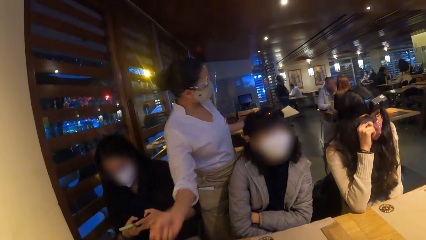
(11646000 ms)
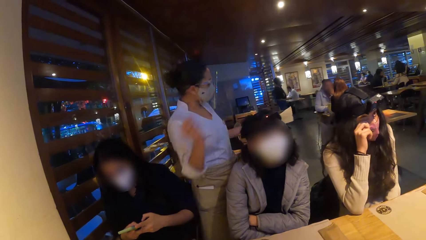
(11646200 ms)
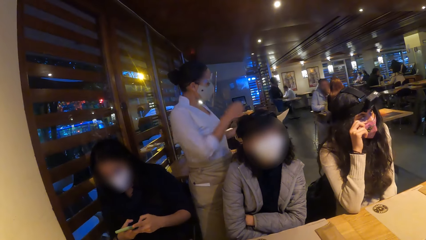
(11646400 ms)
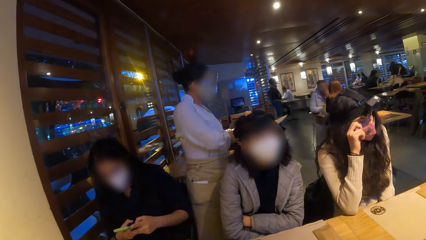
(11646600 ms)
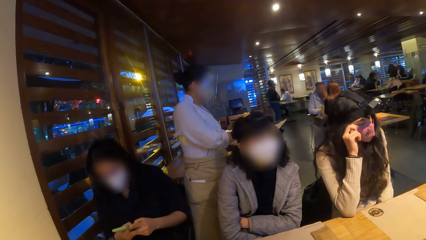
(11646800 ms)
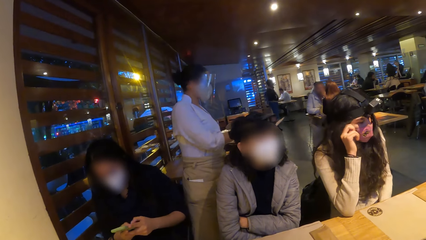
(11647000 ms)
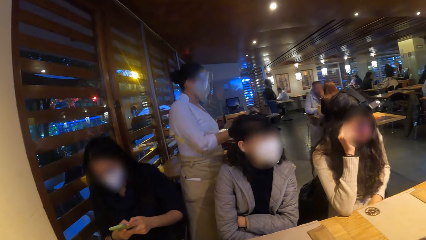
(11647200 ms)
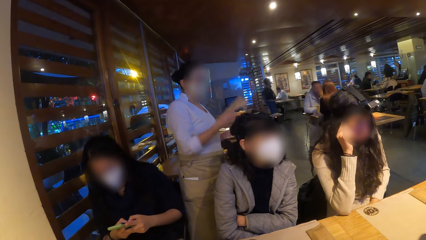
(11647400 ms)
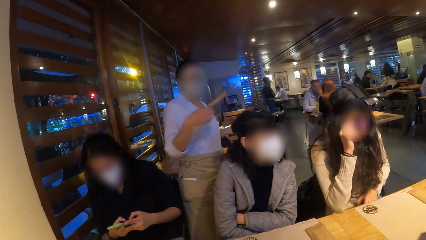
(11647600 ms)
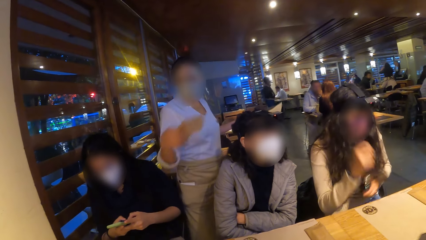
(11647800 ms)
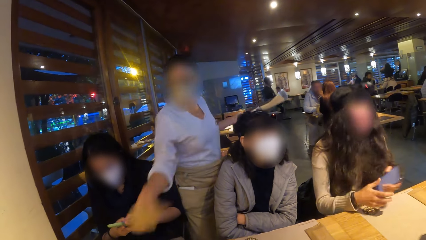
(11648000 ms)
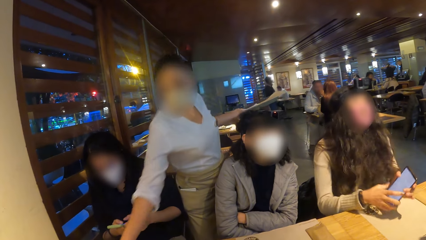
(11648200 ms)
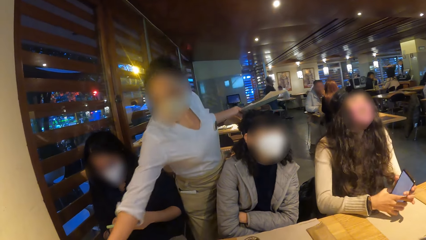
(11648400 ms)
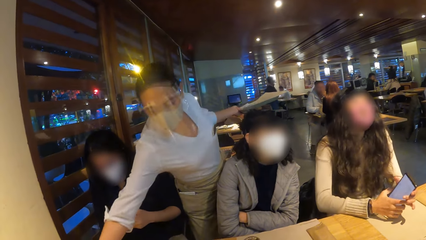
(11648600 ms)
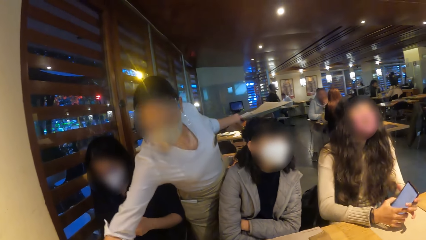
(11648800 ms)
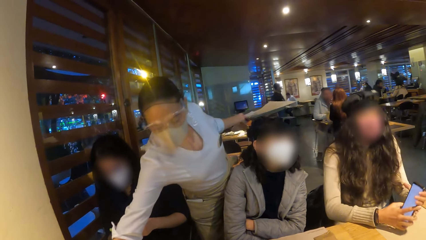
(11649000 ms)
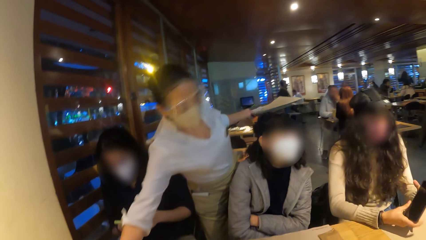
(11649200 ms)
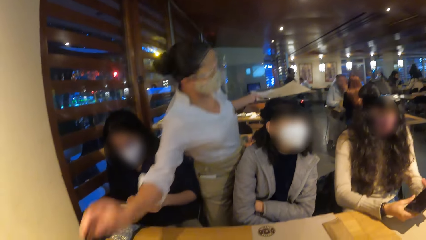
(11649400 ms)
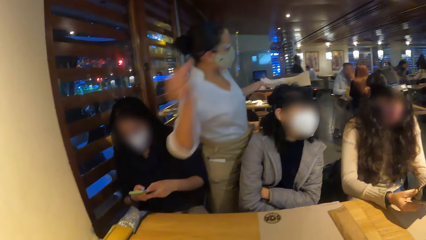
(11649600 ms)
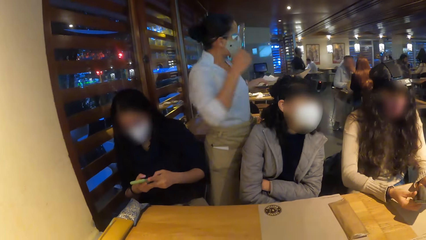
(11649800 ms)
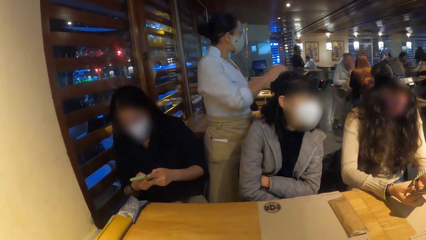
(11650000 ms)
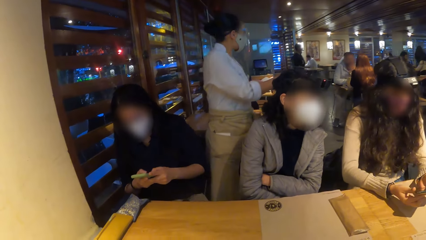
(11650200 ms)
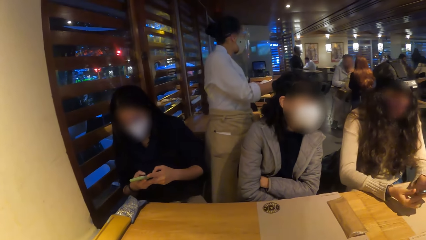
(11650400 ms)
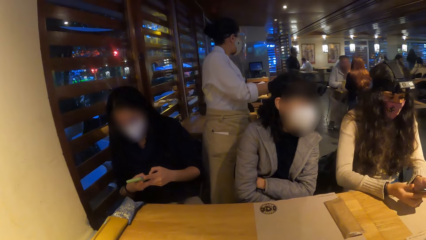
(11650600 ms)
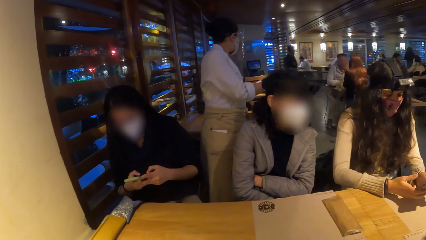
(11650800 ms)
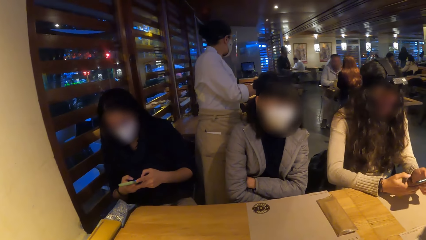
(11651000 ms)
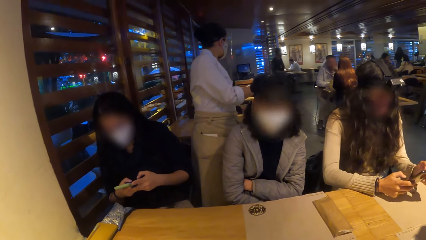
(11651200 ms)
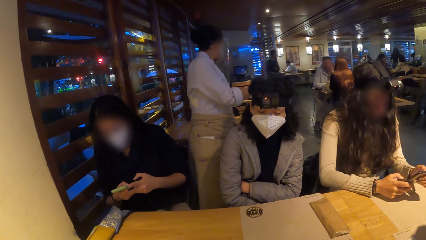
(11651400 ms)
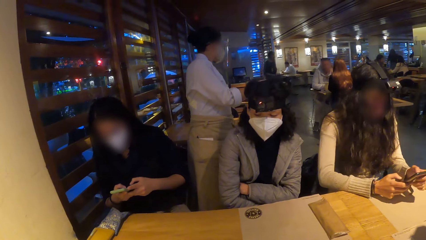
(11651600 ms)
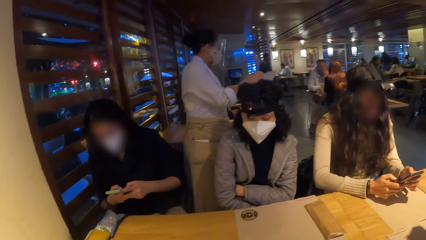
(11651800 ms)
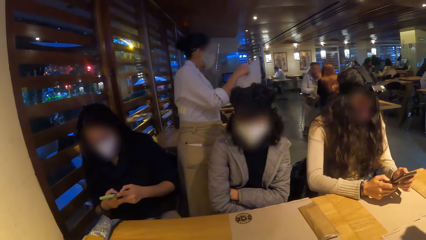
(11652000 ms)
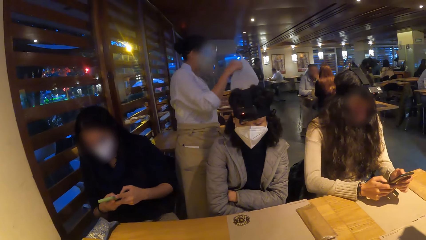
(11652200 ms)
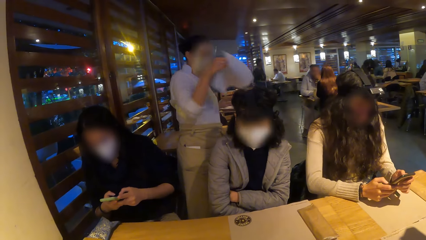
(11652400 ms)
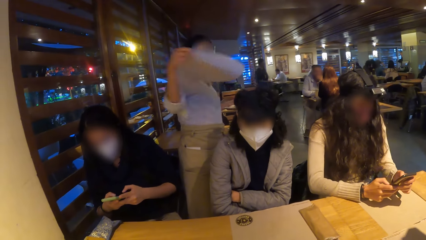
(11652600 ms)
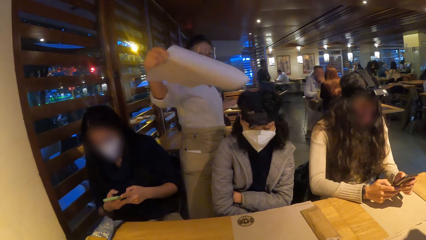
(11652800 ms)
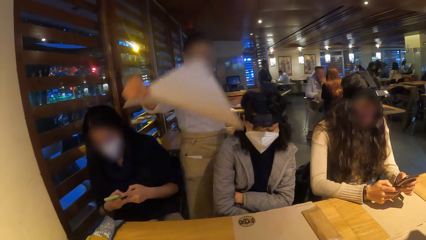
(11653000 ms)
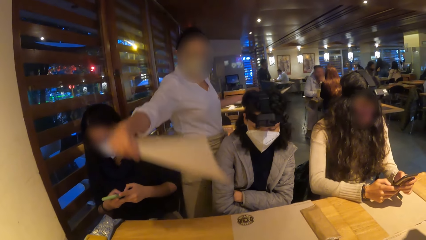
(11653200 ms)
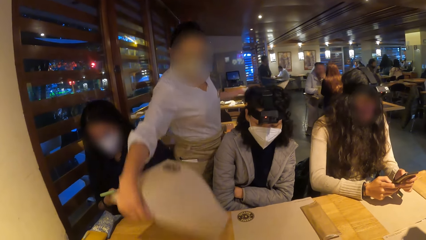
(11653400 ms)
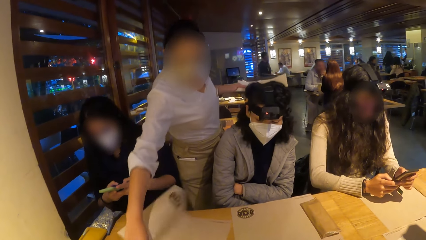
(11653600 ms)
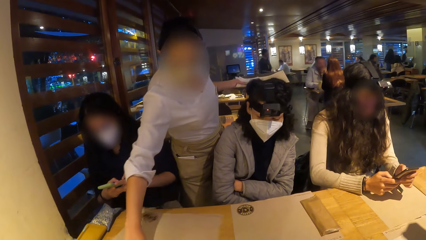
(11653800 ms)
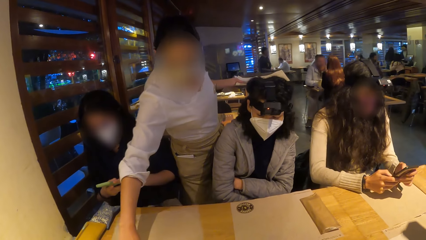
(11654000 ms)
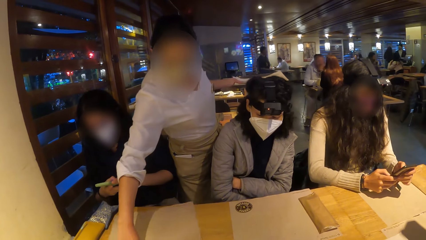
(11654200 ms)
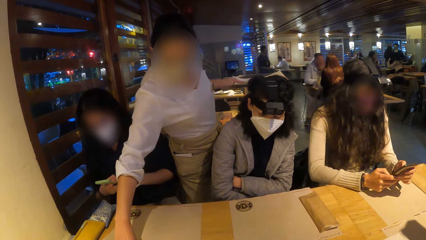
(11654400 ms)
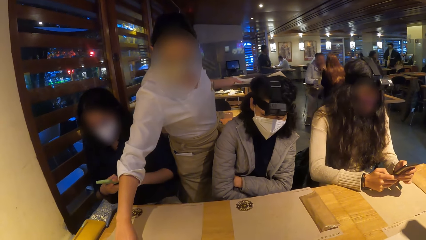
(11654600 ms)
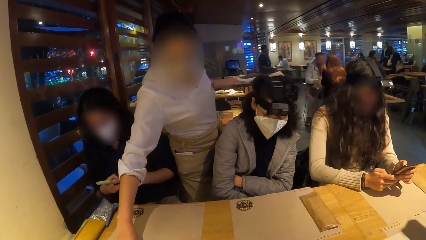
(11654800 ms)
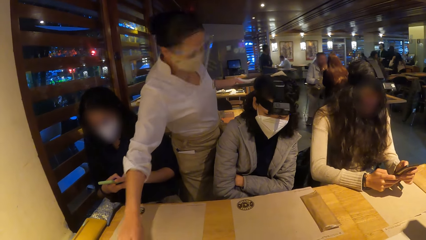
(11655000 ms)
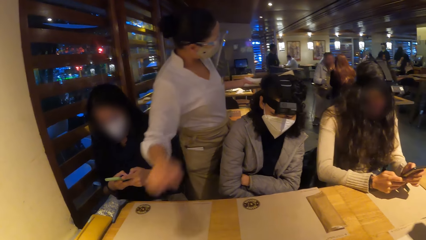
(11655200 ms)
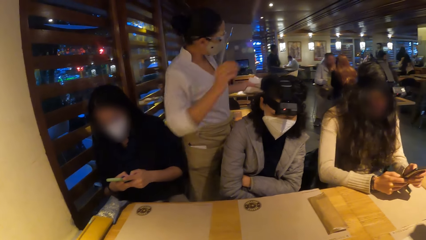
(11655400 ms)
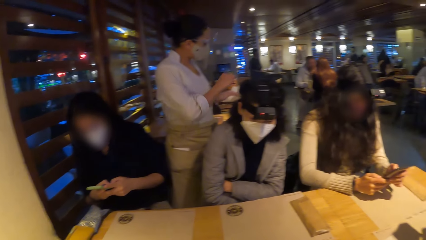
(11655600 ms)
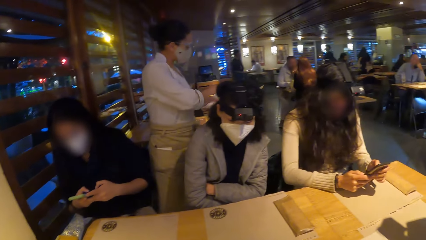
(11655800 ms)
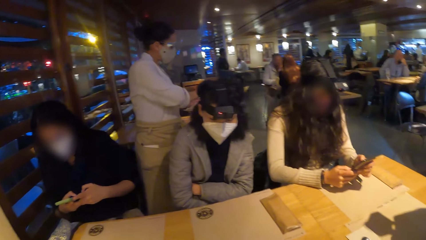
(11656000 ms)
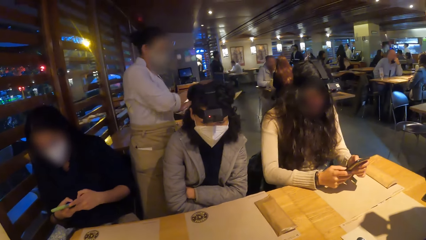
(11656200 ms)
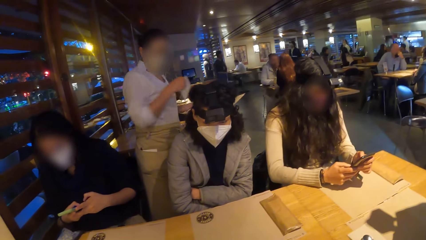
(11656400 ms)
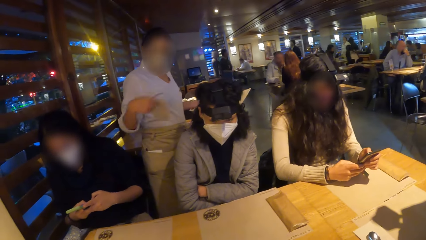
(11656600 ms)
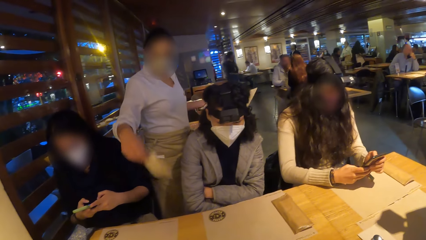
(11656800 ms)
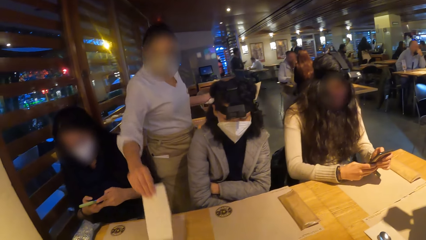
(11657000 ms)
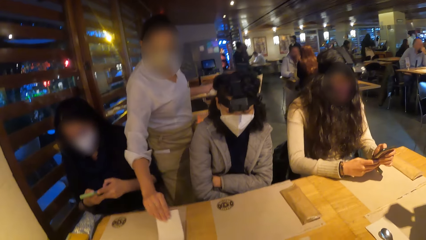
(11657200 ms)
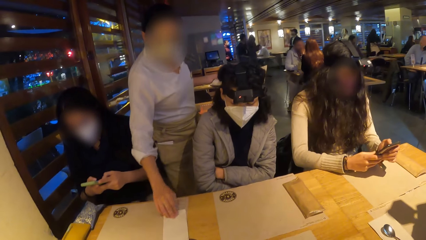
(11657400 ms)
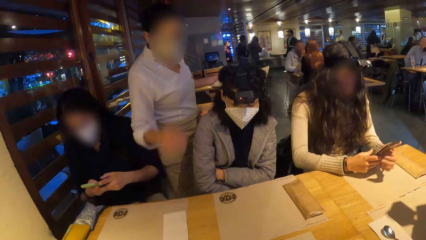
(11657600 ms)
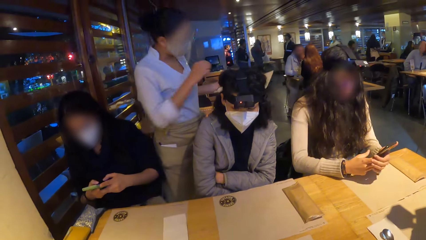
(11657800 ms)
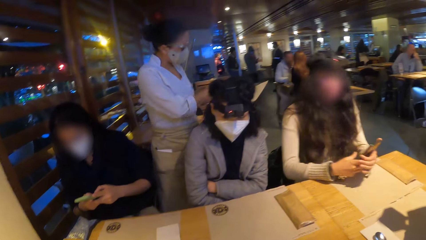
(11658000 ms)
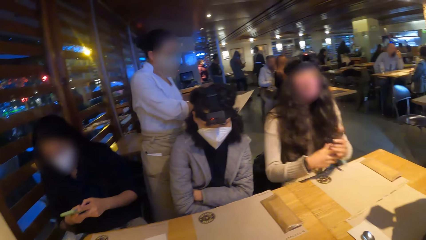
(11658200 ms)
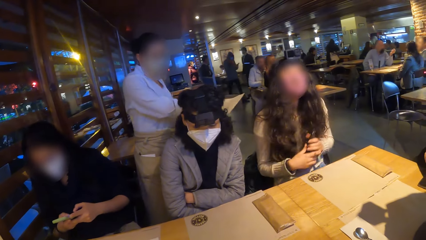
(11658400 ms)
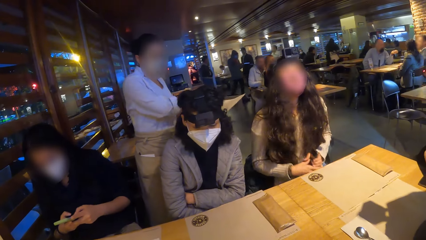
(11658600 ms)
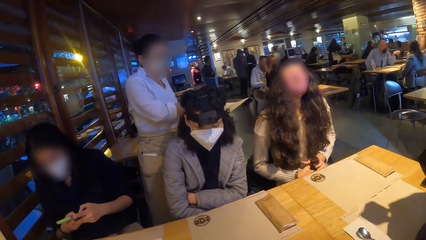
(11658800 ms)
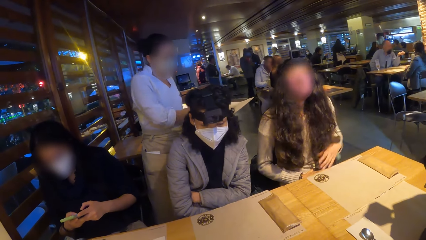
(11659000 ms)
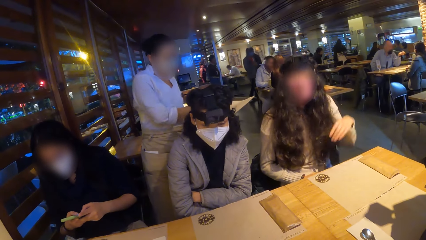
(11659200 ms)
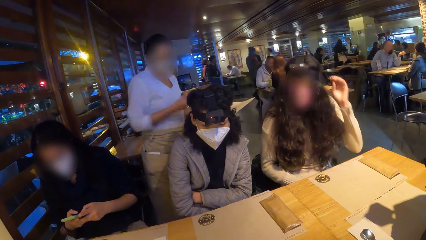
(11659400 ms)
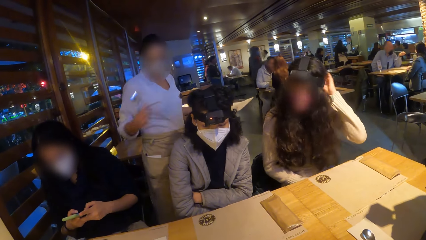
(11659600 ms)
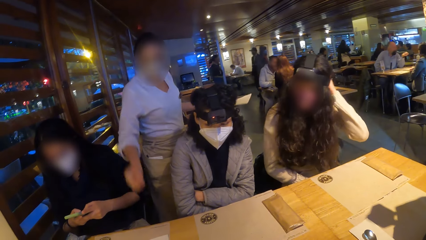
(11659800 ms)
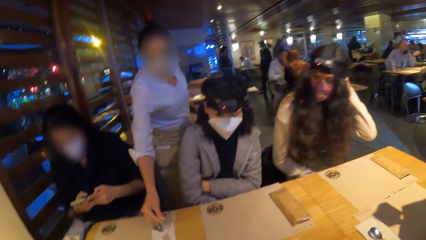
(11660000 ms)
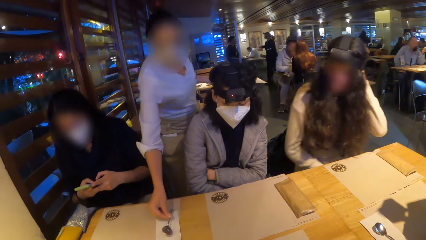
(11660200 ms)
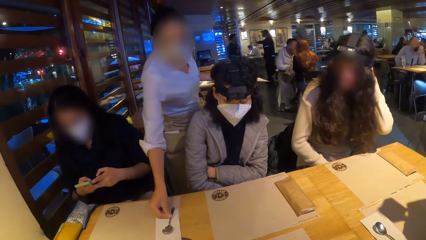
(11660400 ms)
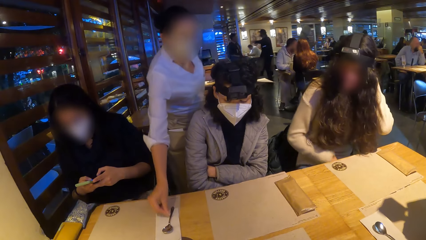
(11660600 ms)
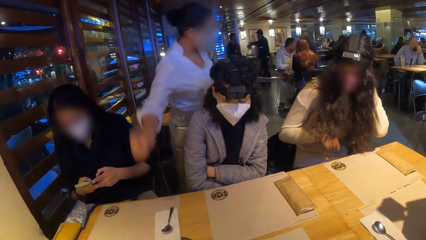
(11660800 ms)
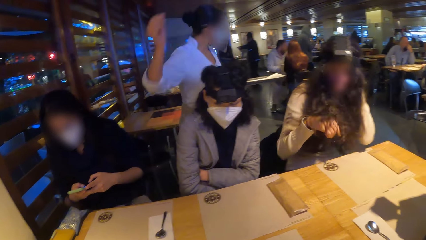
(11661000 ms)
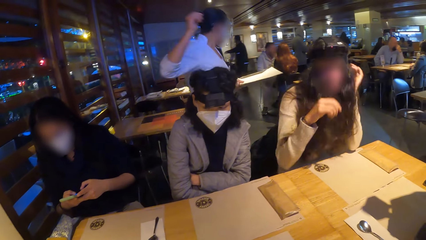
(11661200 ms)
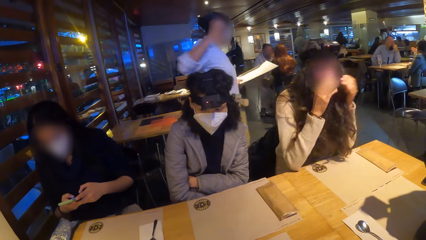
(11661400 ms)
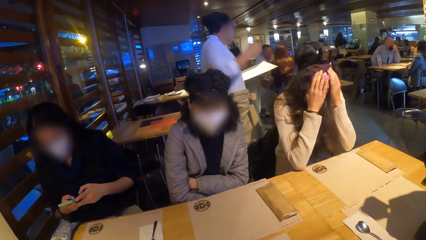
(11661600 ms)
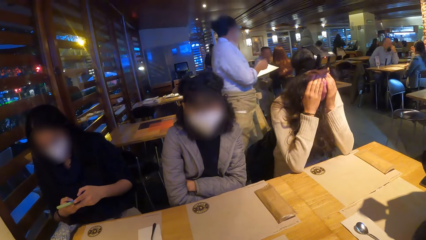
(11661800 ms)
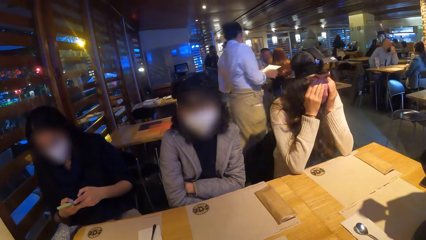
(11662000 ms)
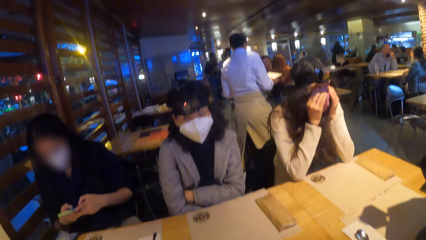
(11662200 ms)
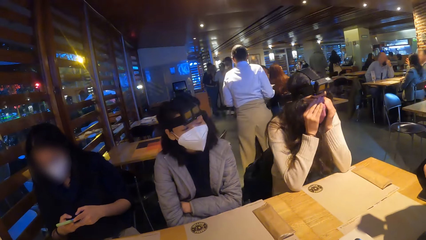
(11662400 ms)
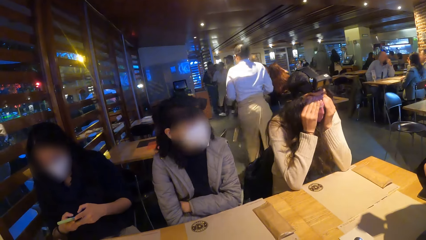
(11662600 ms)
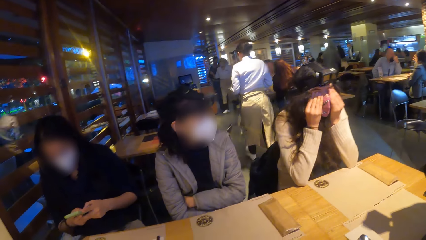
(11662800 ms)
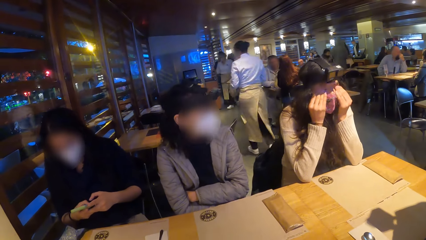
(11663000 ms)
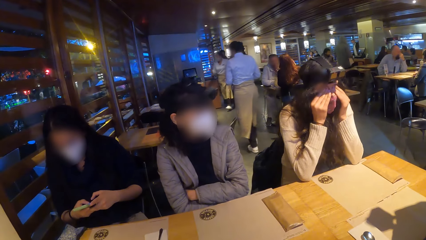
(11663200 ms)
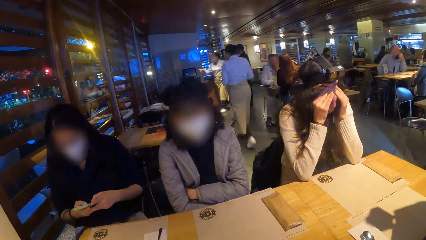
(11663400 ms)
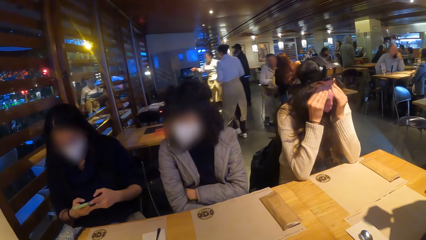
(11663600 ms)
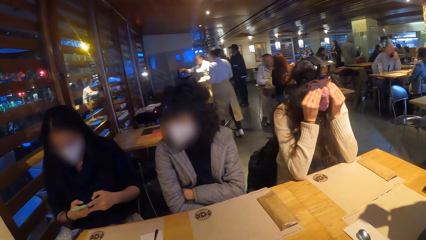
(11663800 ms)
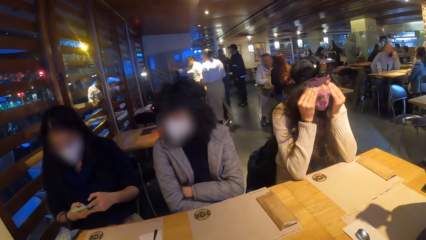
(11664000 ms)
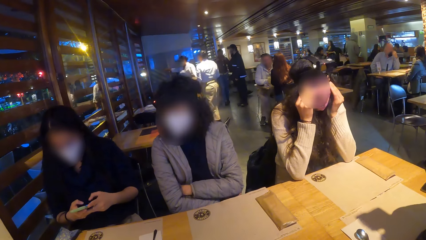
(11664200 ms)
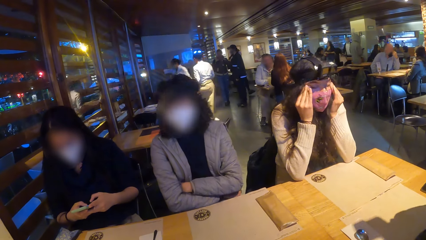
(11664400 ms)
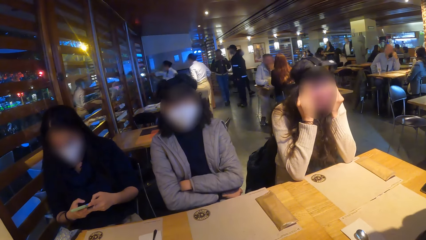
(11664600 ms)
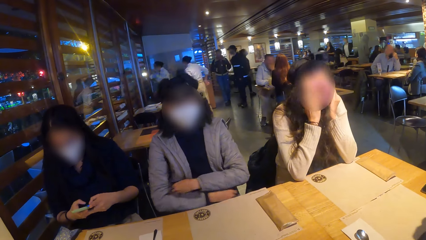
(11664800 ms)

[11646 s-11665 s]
A waitress picks up a serviette from the tray with her right hand. A woman holds a phone in her left hand and holds the phone with both hands. The waitress drops the serviette on the table with her right hand. The camera wearer looks around. The woman operates the phone with both hands. The waitress picks up a table mat from the tray with her right hand, drops the table mat on the table with her right hand, picks up a serviette from the tray with her right hand, drops the serviette on the table with her right hand, and picks up a spoon from the tray with her right hand. The woman touches her hair with her left hand. The waitress drops the spoon on the table with her right hand. The woman touches her face with both hands.
